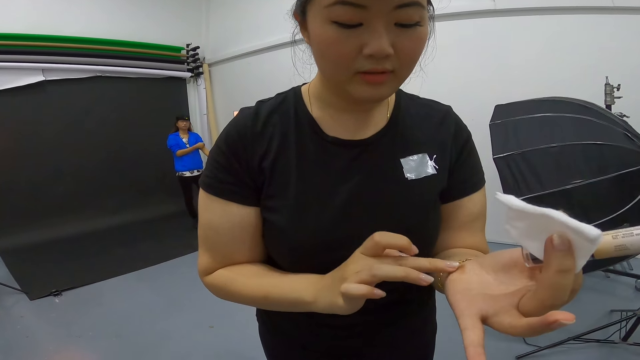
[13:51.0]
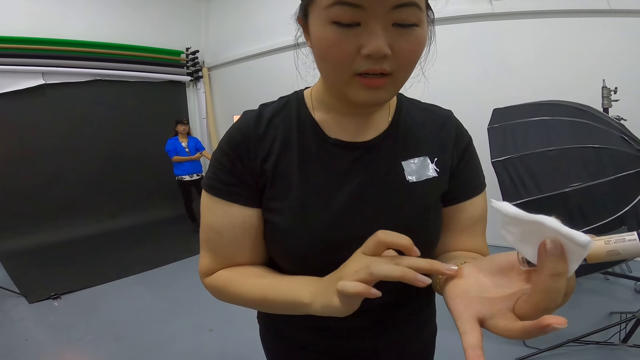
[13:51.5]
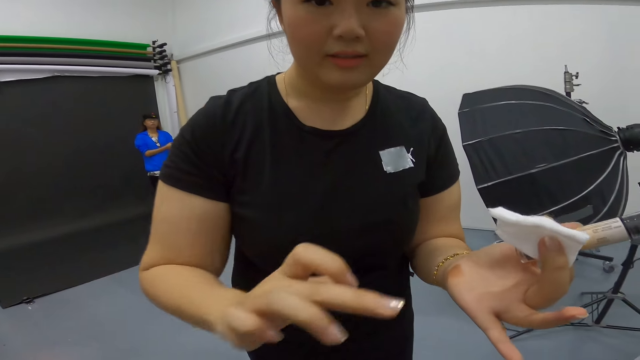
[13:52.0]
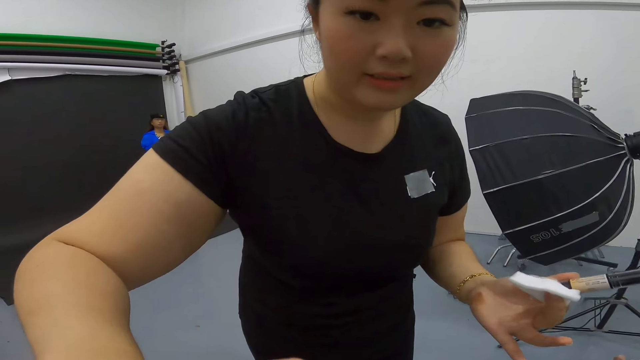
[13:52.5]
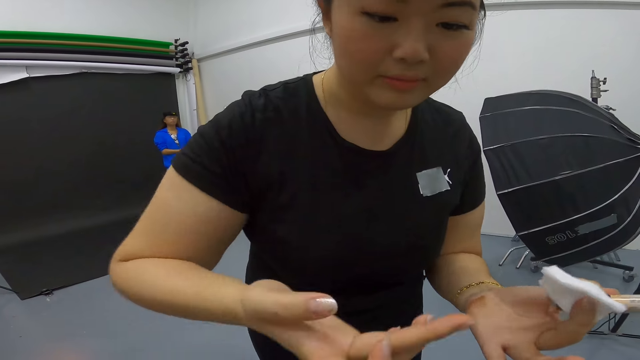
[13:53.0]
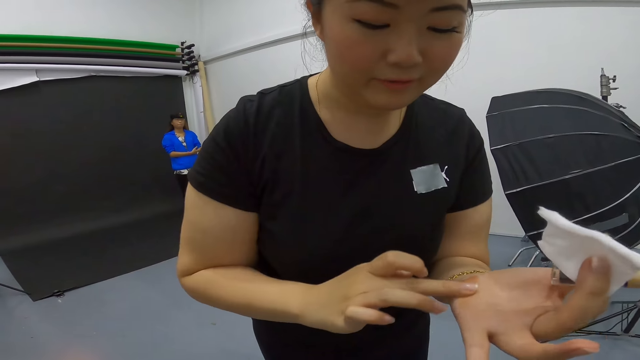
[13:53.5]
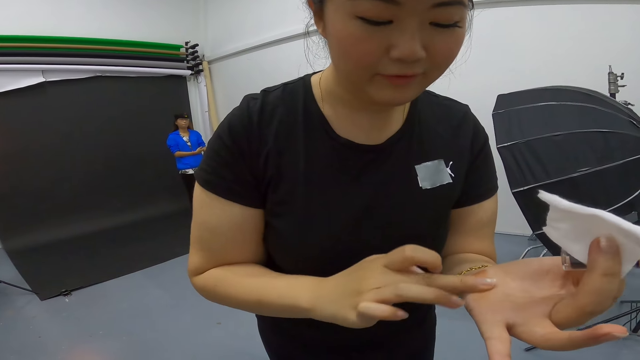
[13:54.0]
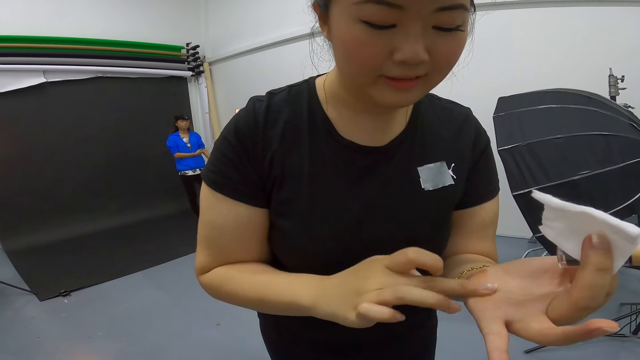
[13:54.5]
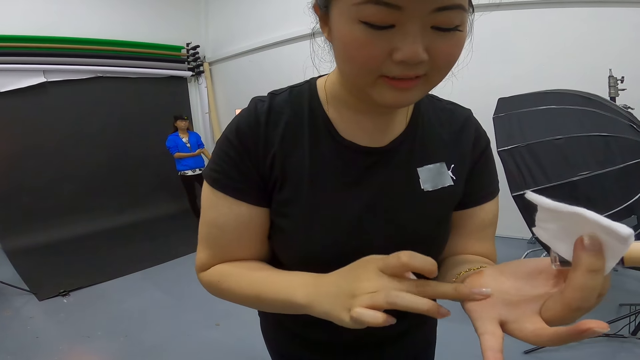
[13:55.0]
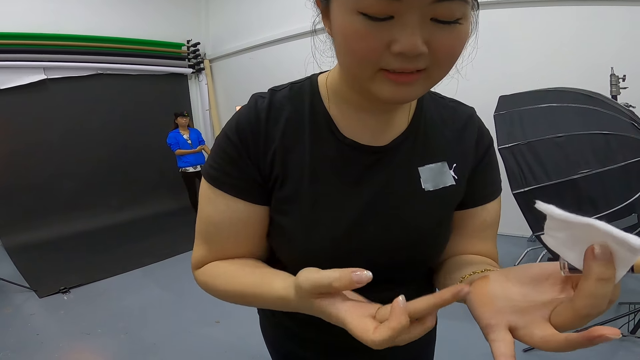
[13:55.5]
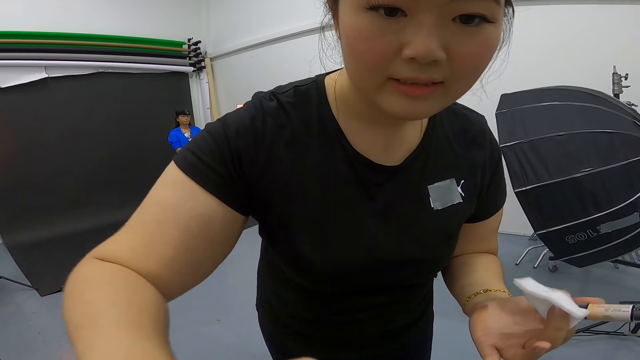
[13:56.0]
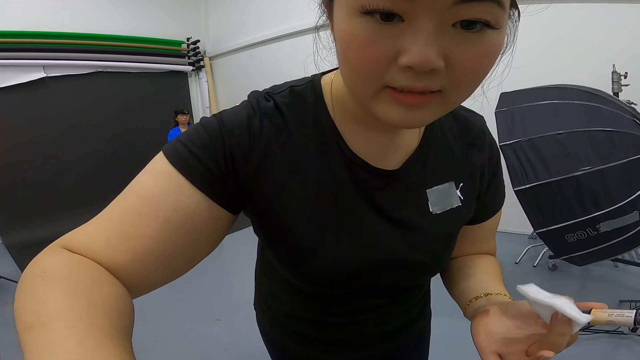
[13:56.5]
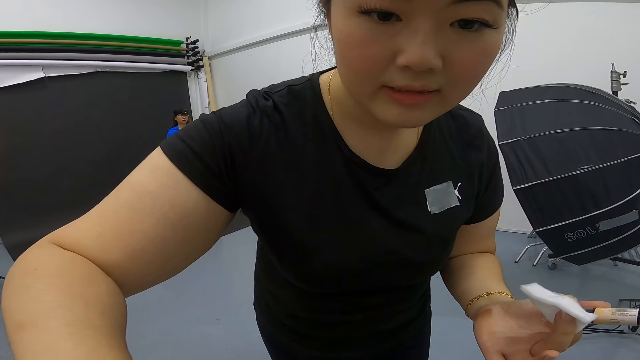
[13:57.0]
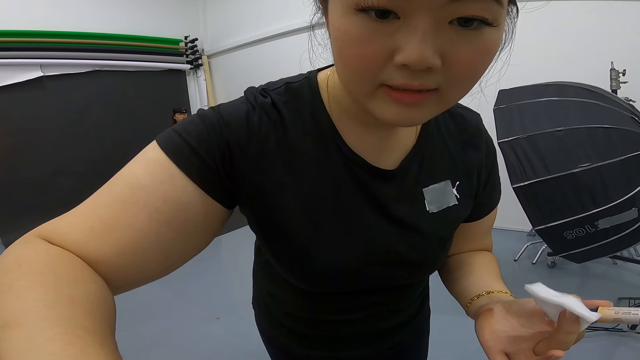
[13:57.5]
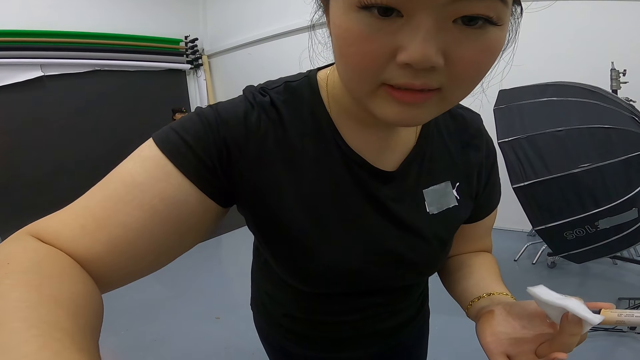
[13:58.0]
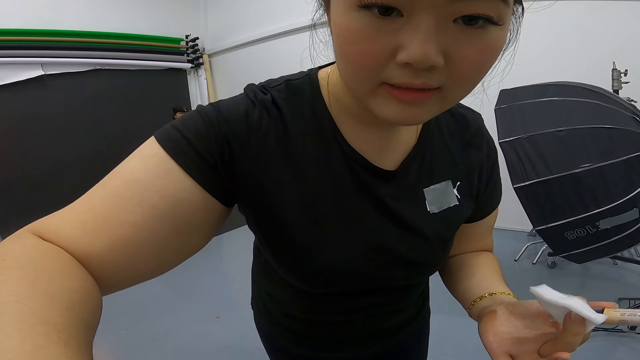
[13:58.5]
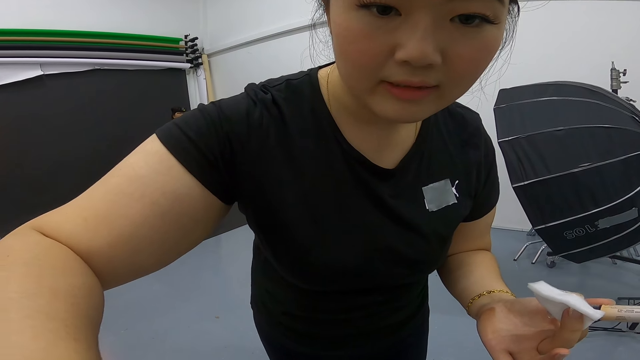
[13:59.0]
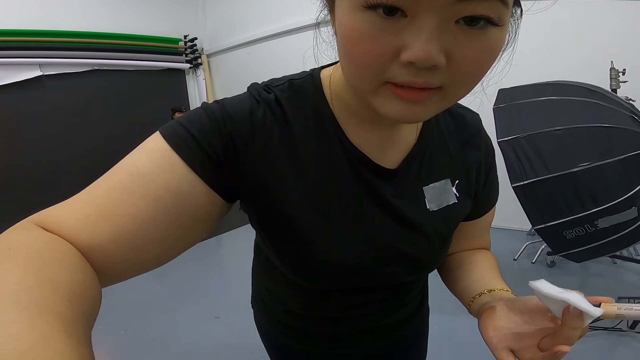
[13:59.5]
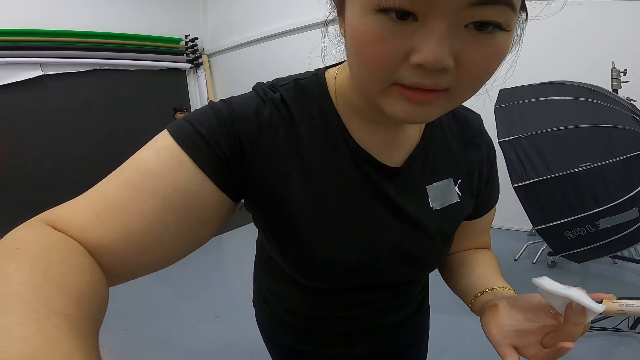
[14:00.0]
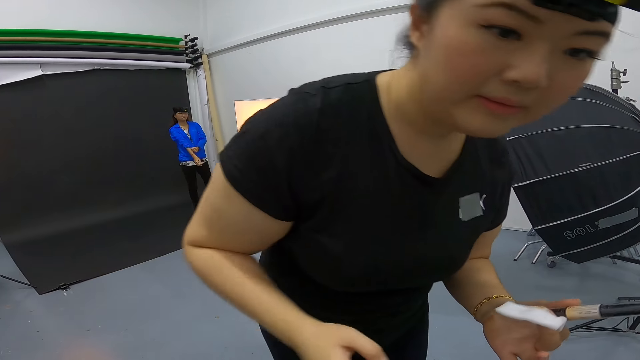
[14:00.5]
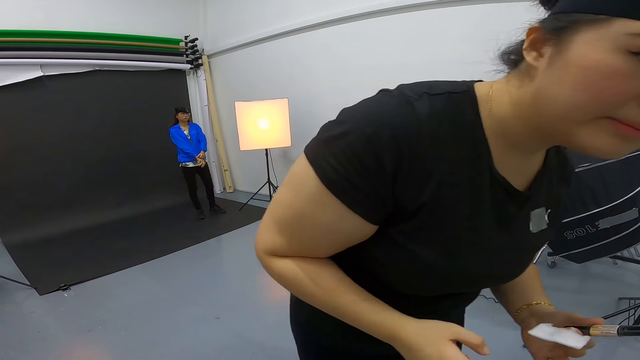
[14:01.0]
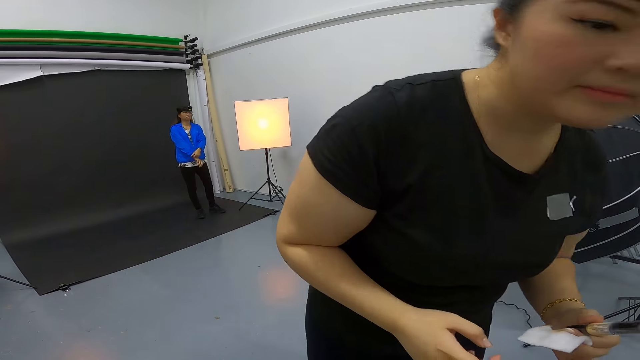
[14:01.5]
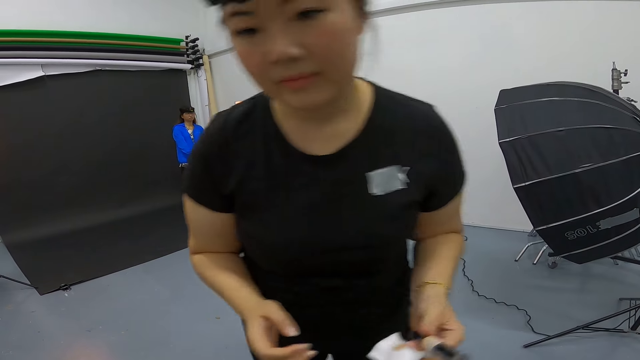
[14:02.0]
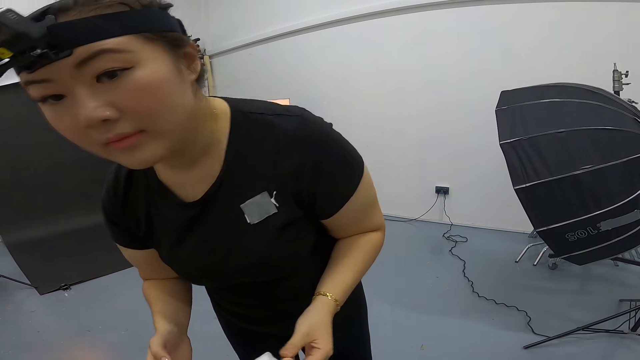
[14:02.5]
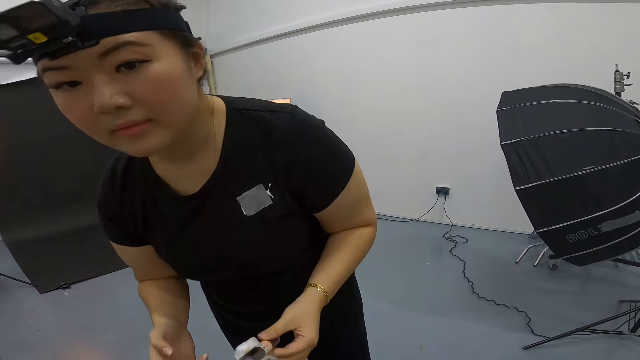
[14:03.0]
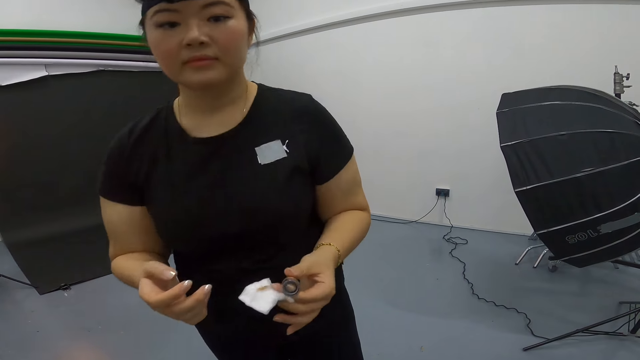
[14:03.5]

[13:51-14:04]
The other woman applies the cosmetic shade on the camera wearer while they converse. The woman checks out the camera wearer.

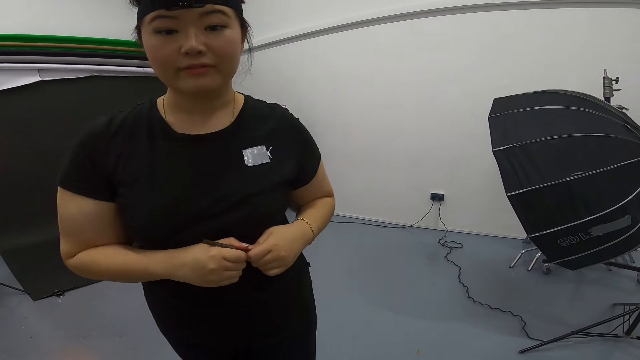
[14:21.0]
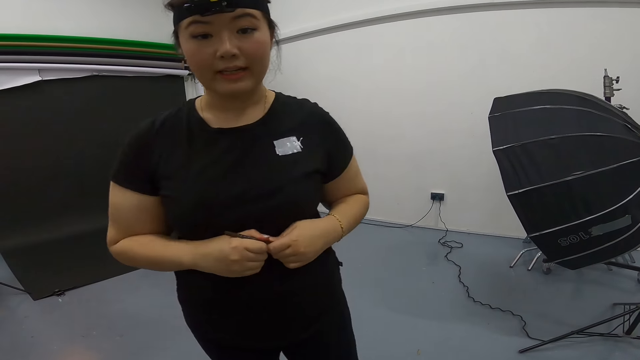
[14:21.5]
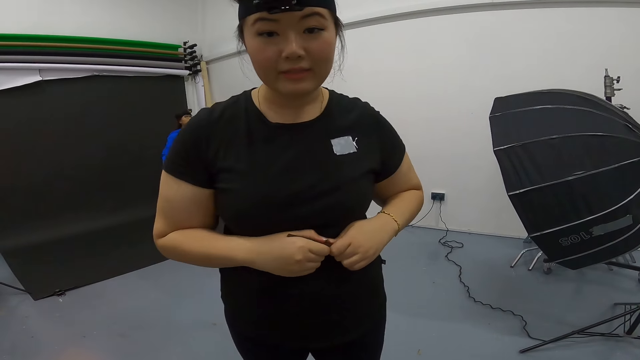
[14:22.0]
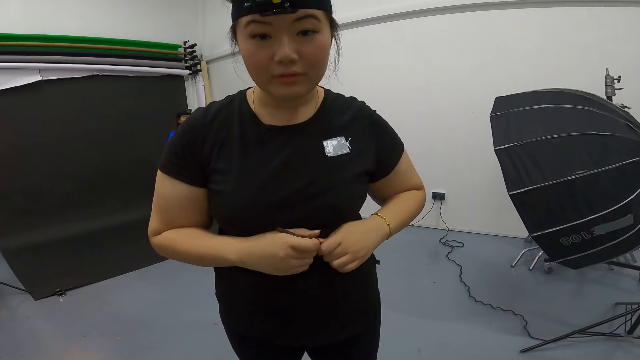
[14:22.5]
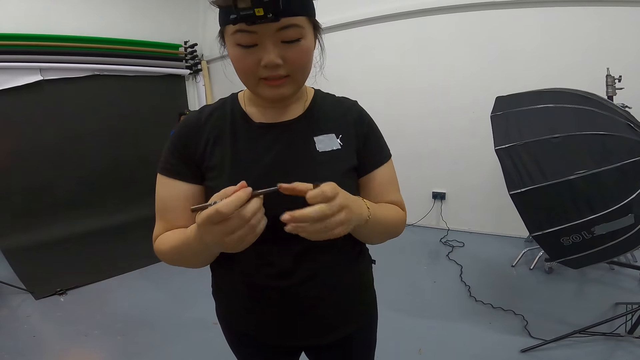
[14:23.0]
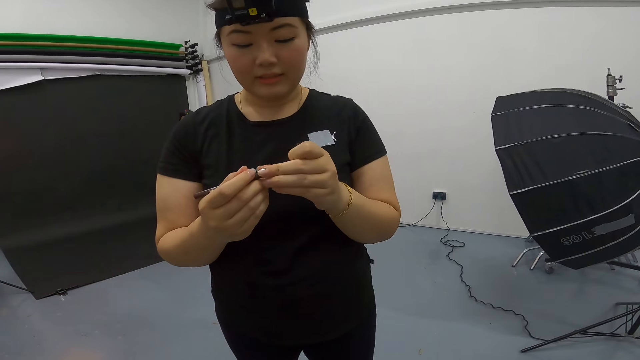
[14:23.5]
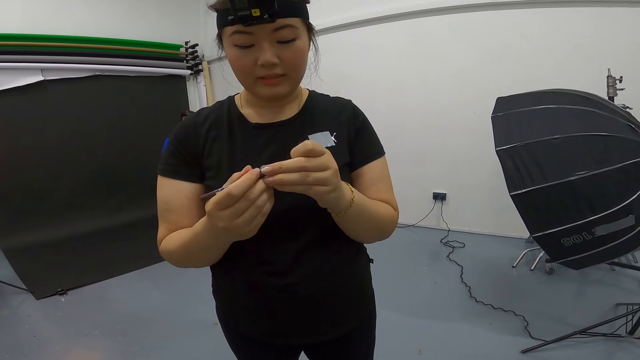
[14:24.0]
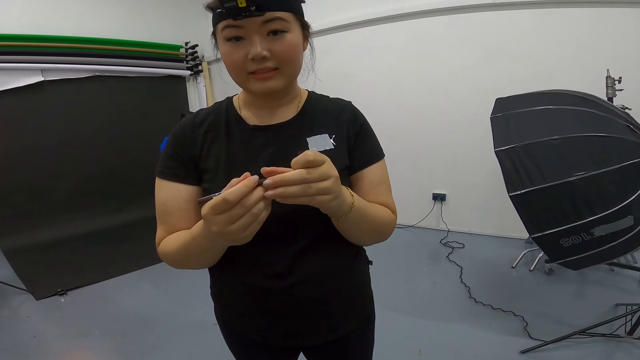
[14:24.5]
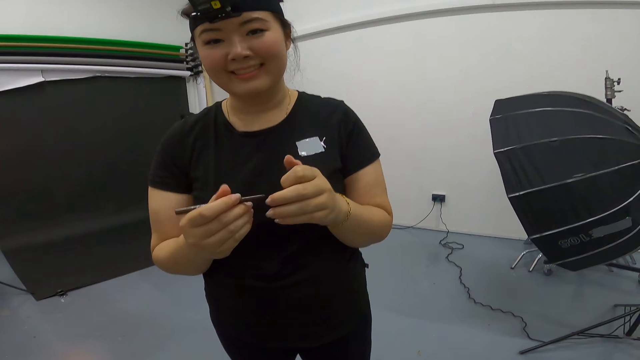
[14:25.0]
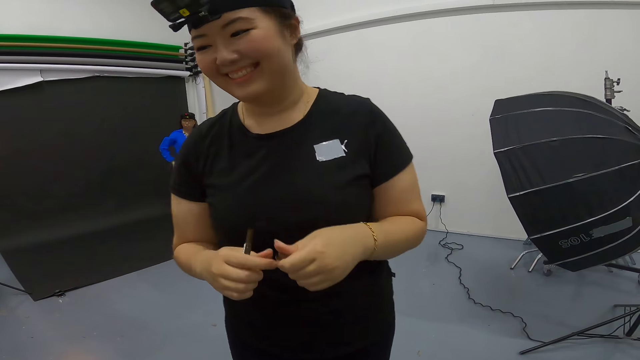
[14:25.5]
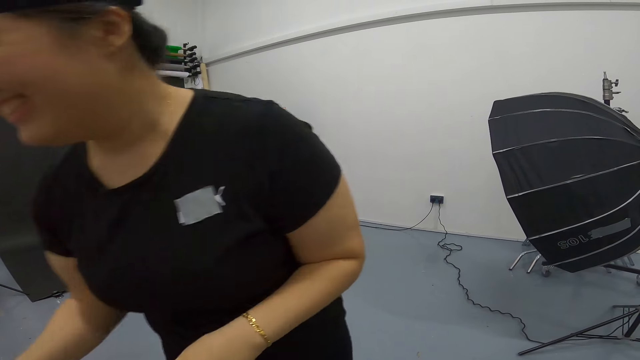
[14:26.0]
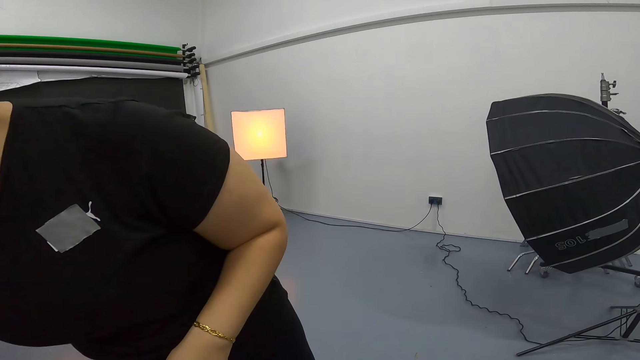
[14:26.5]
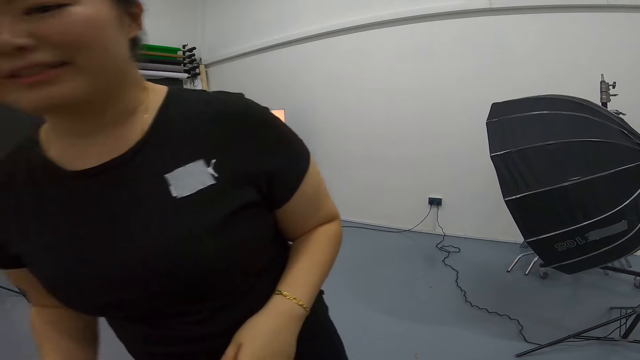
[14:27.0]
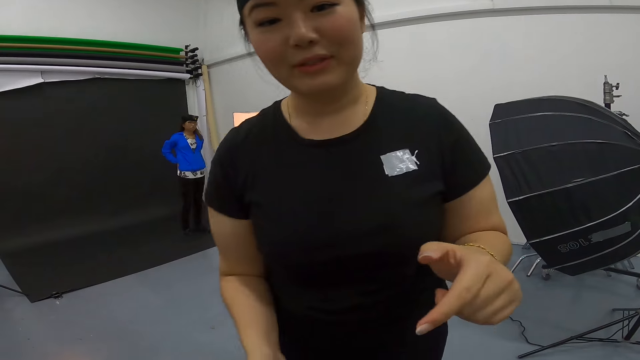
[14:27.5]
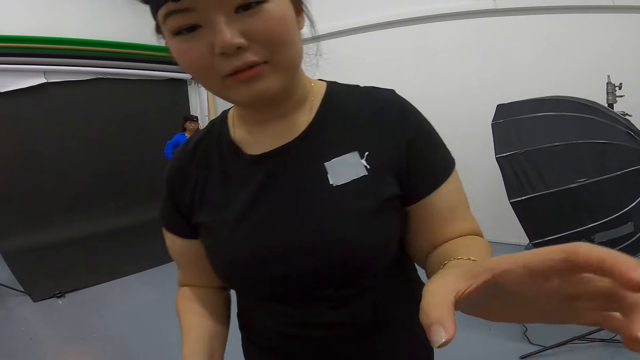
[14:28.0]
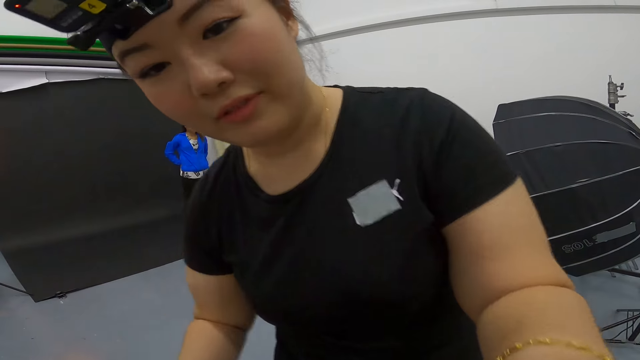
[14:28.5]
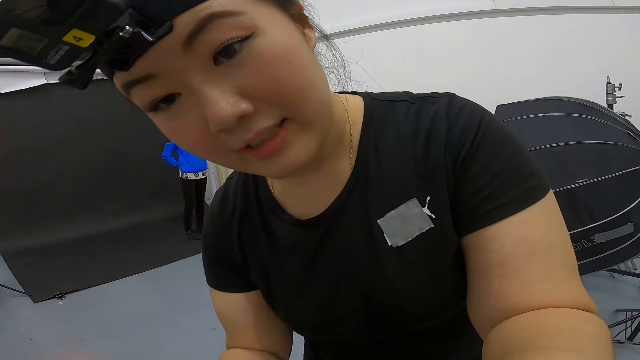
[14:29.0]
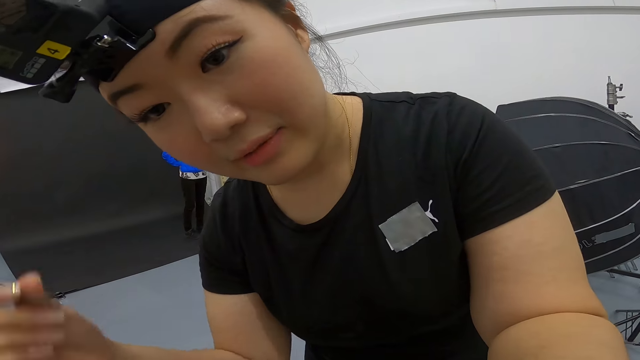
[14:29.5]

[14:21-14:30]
A woman holds an eyeliner in her hands. The woman applies the eyeliner on the camera wearer's face.
